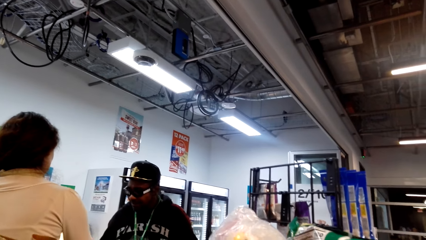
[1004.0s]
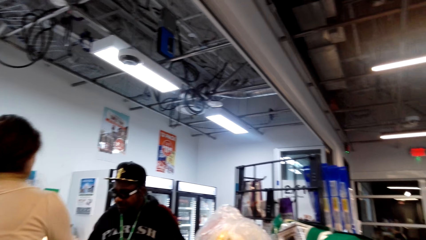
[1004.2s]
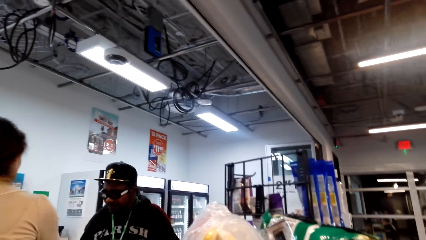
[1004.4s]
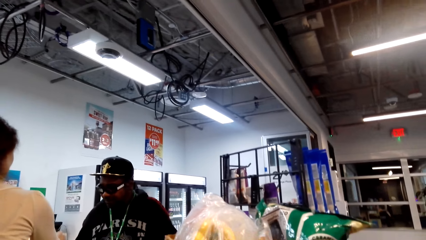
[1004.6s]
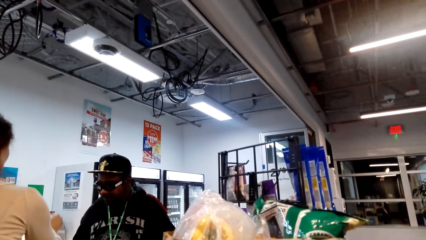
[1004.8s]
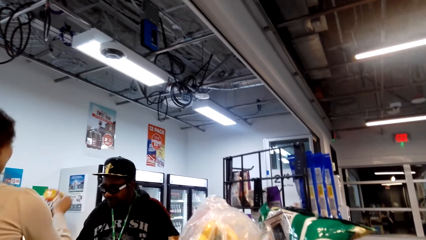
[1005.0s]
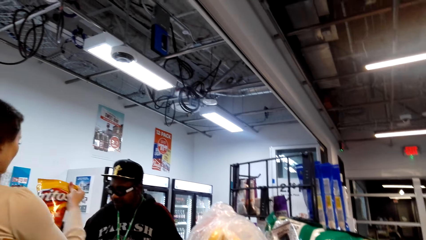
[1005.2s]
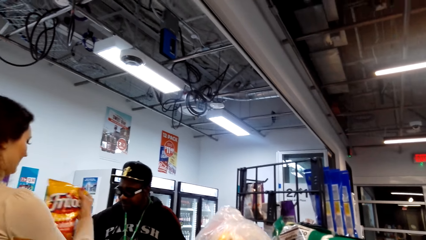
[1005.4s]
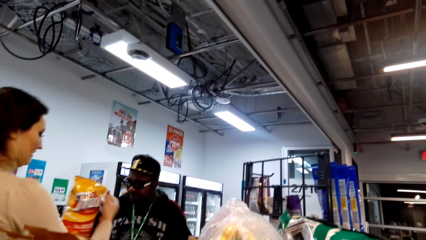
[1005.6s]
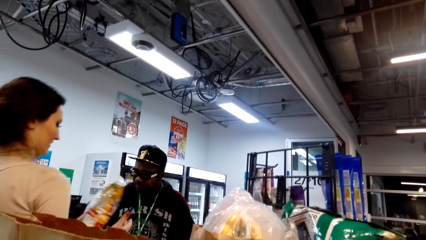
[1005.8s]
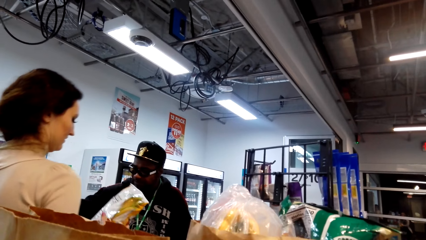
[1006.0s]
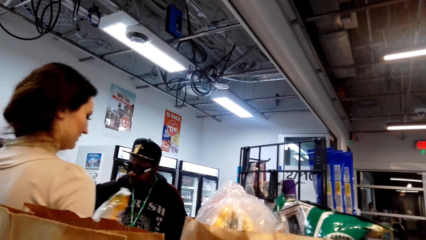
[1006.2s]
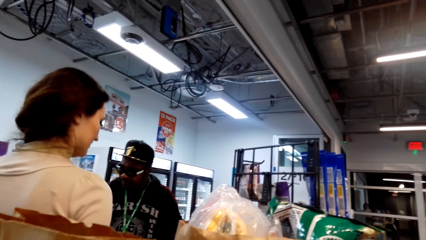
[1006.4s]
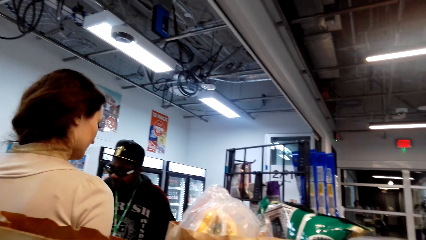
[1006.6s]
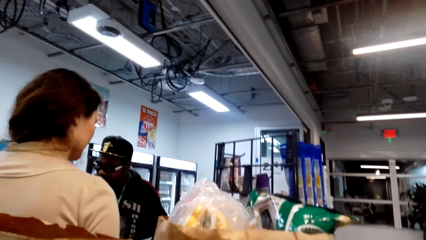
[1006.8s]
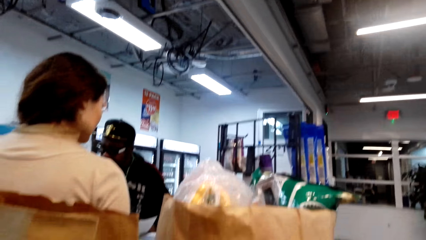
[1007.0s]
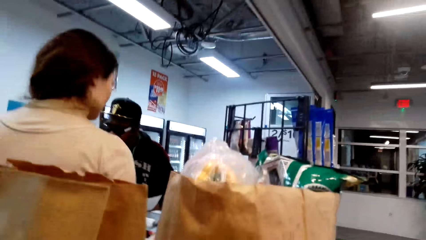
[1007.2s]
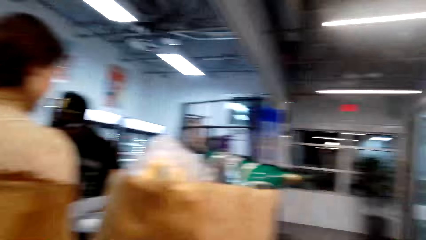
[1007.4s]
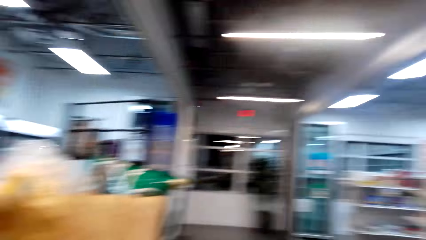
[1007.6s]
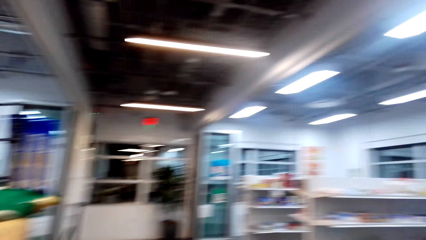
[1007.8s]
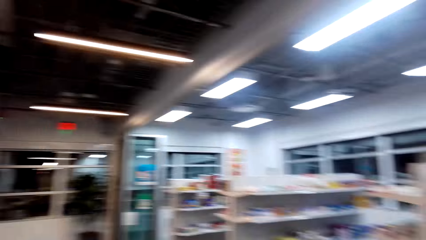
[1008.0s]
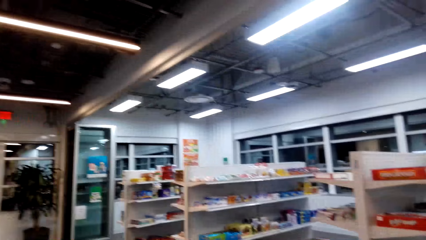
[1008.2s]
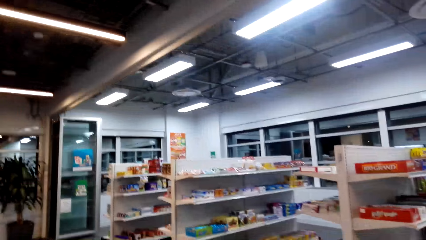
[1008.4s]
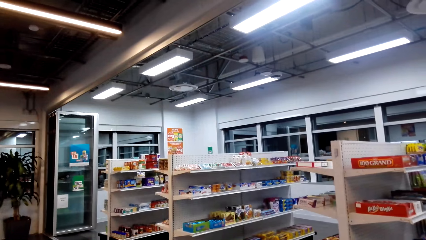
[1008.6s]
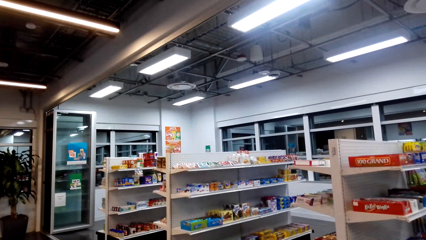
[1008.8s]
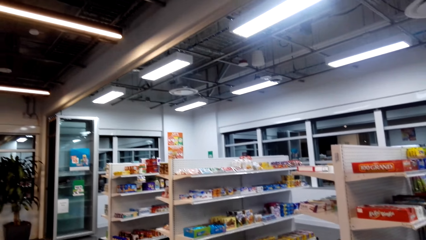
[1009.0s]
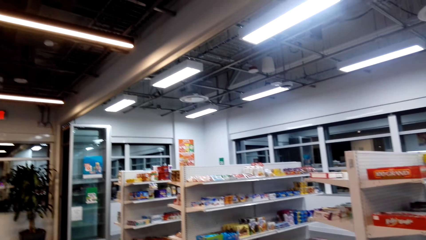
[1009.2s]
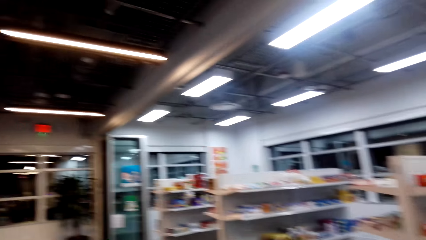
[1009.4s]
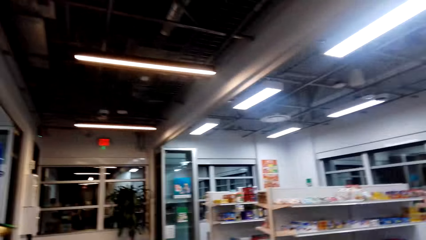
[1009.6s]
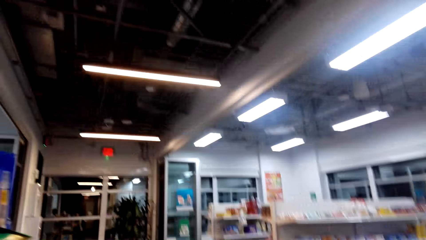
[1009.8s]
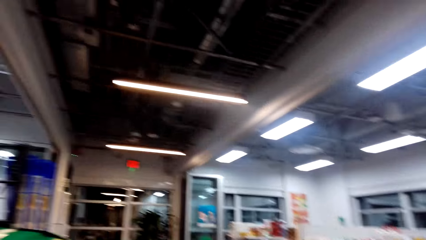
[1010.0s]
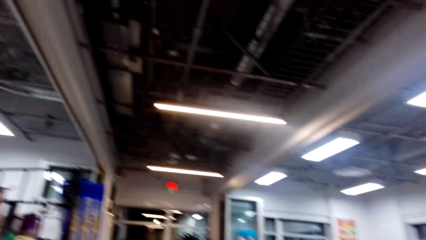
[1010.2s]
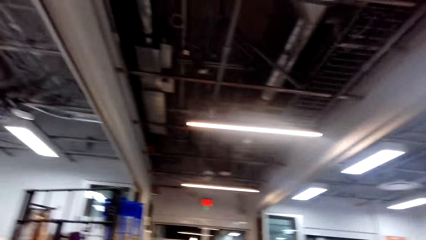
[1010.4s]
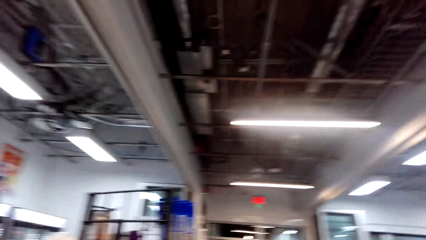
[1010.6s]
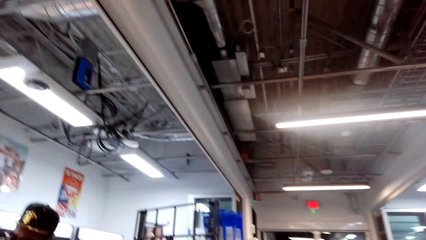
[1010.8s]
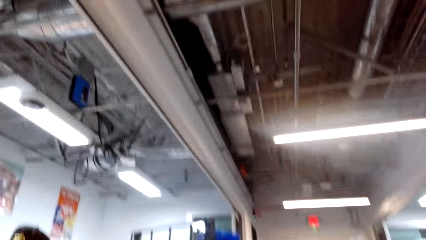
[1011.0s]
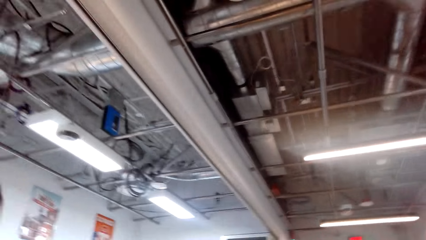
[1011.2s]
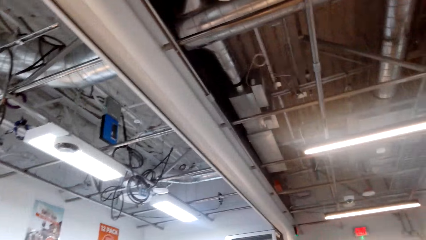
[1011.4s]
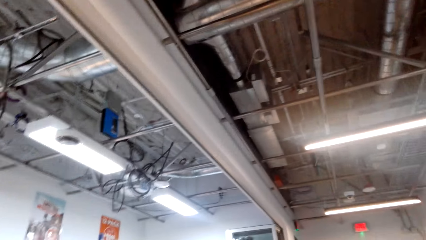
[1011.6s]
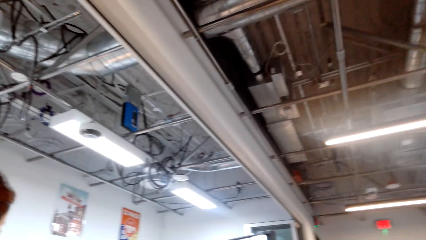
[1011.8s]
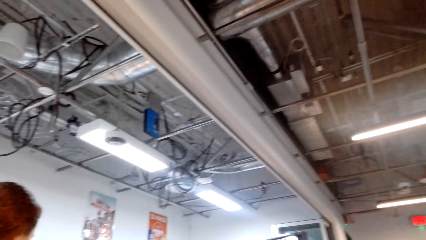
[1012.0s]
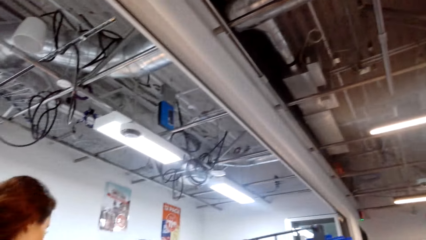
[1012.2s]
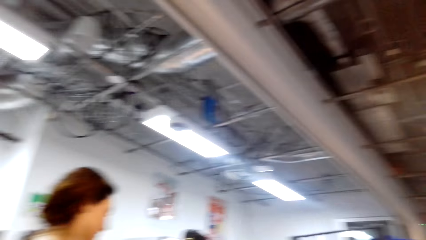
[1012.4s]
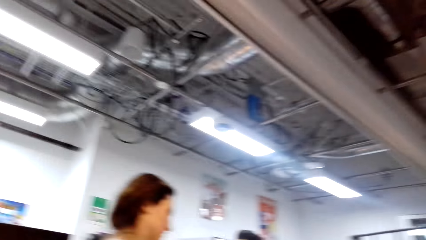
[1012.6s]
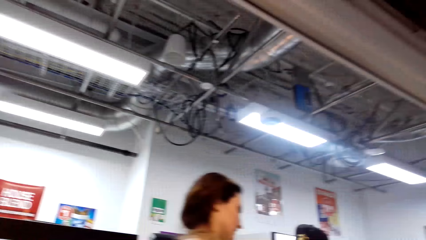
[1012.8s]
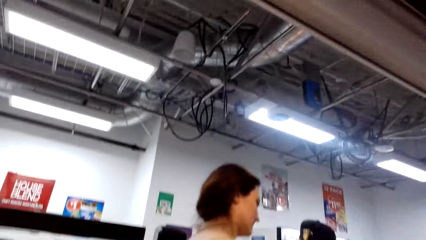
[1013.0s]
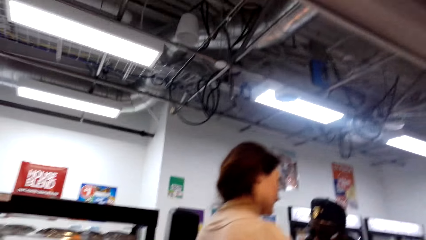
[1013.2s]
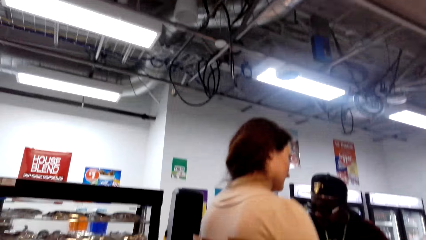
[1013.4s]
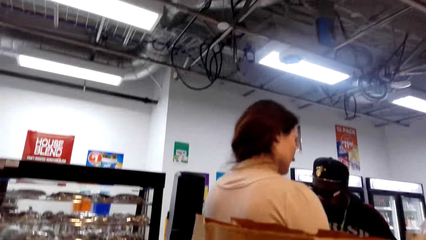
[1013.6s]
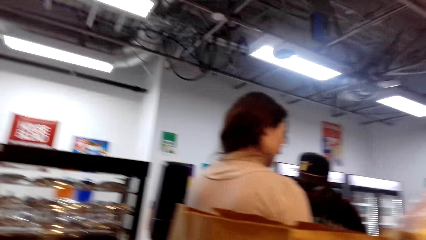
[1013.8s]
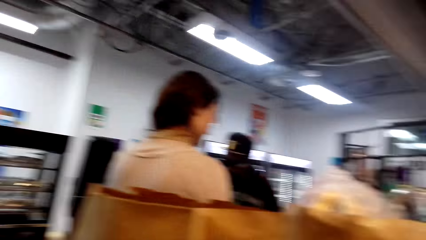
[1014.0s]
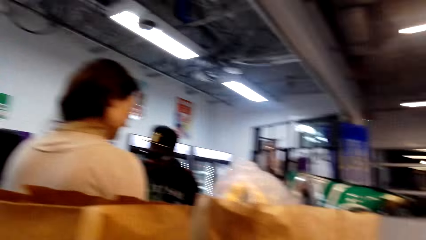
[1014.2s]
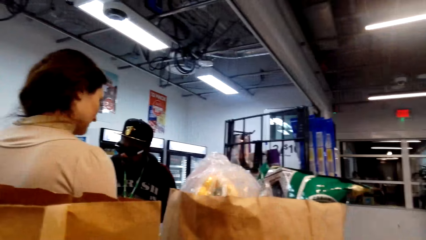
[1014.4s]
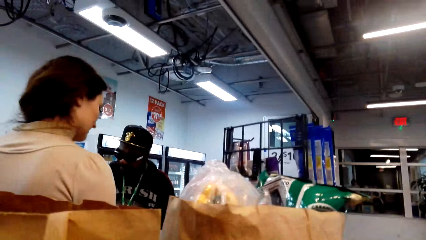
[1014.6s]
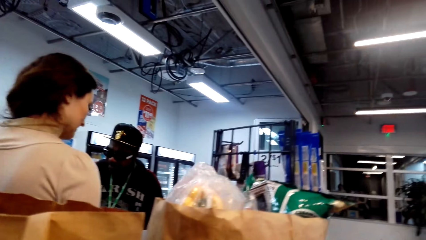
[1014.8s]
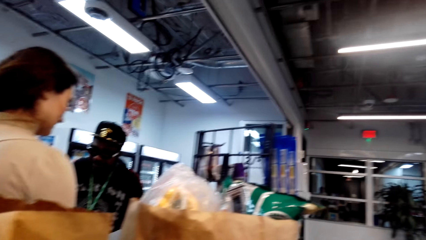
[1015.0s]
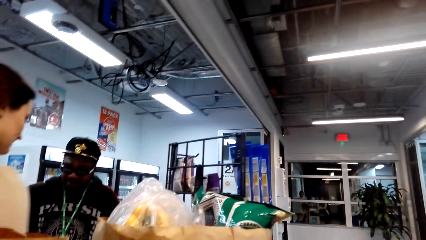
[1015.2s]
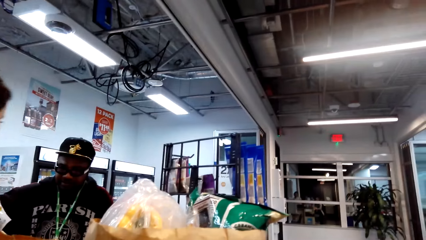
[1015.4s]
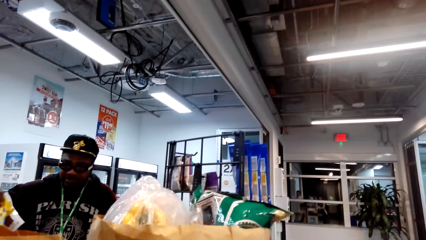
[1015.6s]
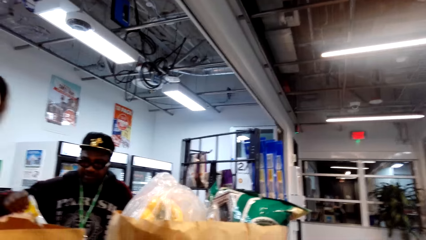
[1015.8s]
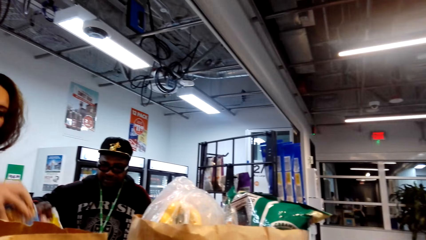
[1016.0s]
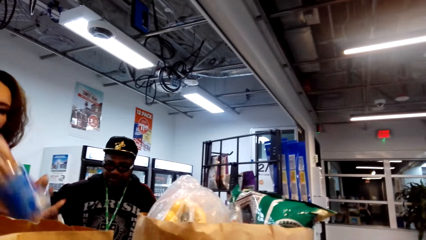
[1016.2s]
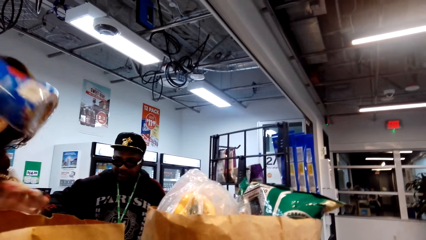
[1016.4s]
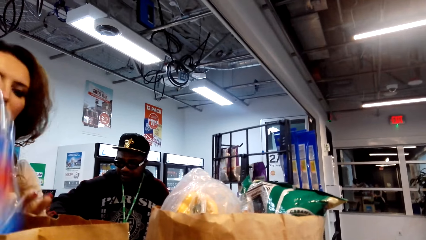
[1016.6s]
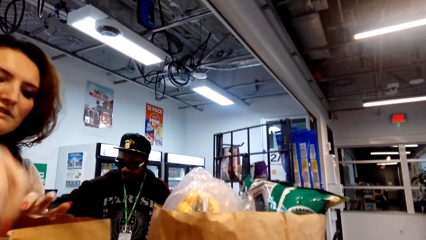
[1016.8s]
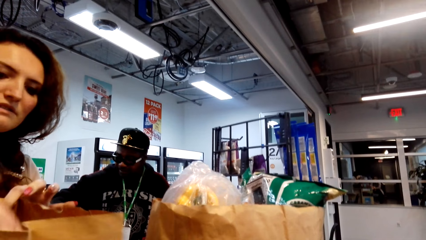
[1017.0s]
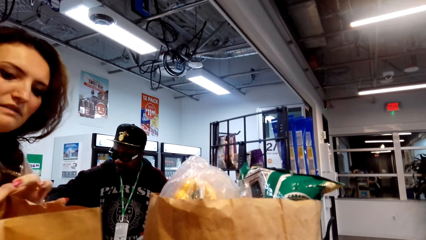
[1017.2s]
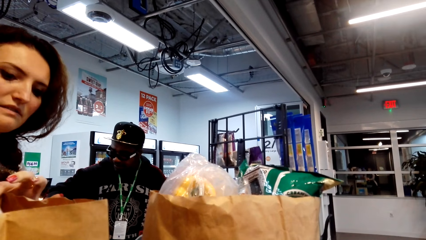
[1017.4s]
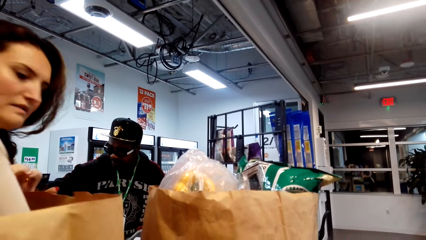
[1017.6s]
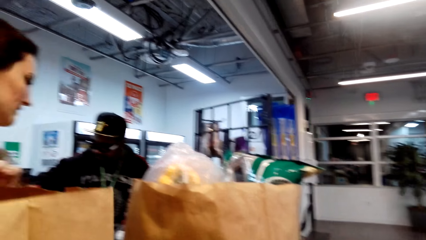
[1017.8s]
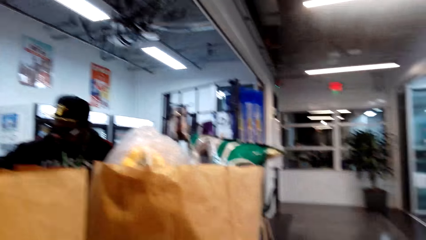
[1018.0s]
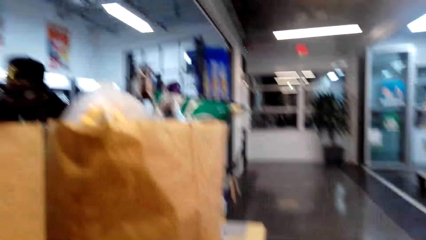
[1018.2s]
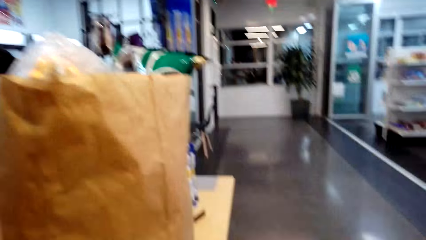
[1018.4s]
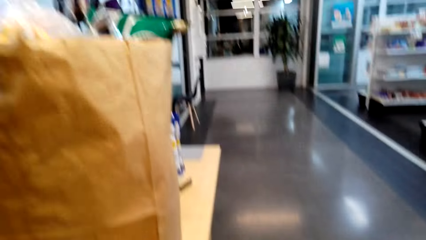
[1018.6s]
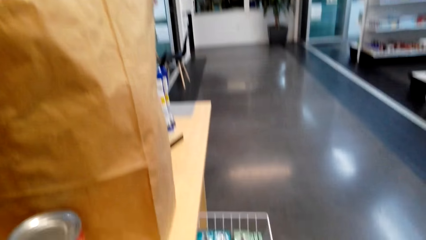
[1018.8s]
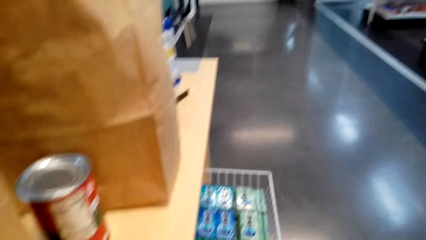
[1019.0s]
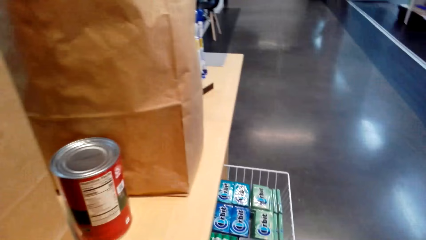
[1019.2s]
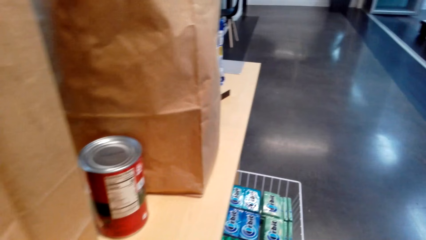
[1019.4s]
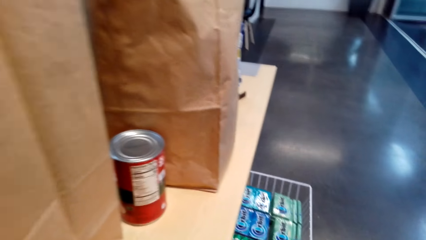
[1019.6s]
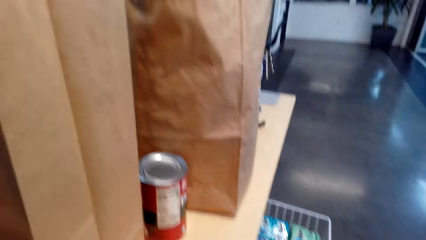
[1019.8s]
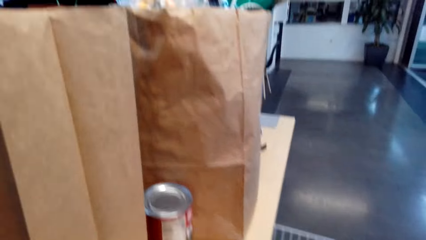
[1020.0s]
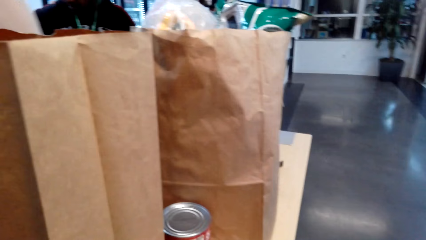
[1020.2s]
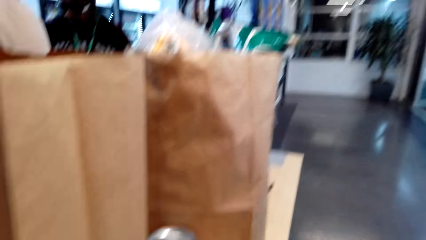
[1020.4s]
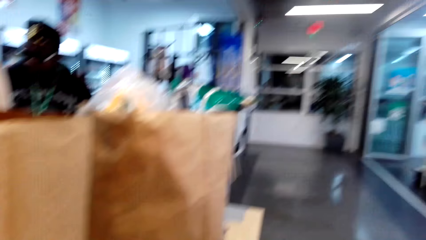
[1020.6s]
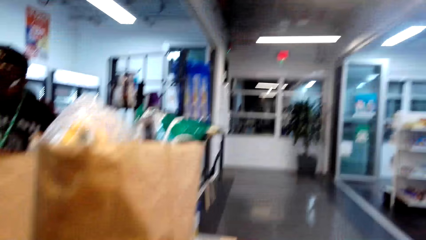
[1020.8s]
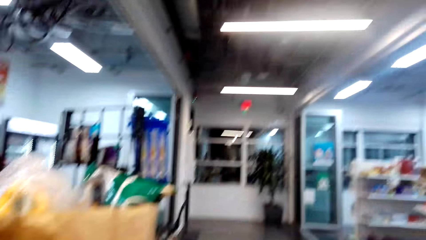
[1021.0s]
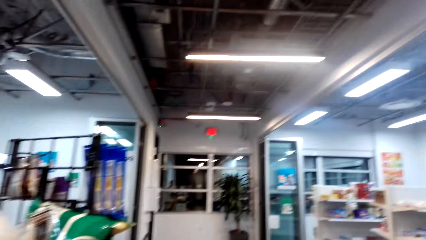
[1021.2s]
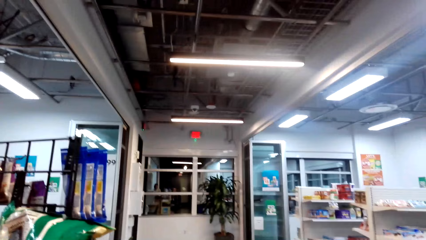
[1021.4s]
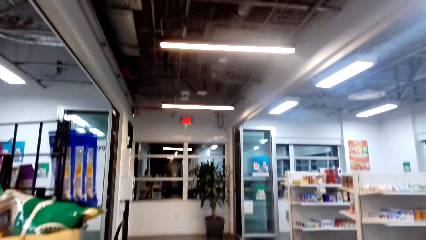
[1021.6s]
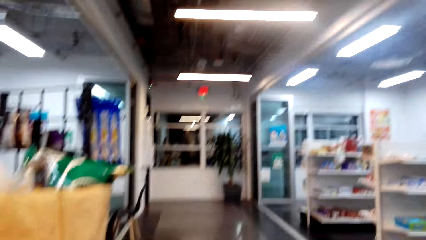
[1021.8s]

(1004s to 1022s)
The camera wearer looks around. They look at a man. They look at the bags.
